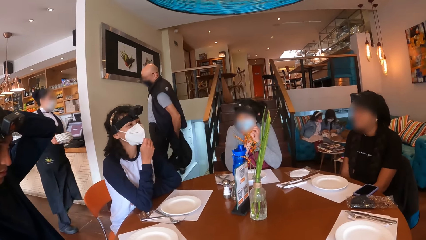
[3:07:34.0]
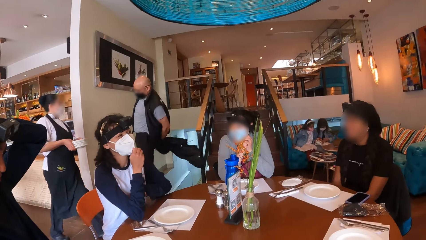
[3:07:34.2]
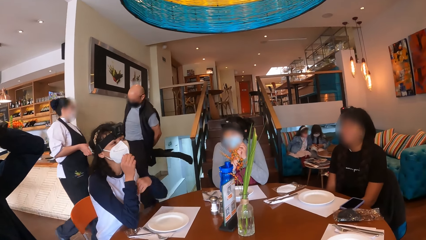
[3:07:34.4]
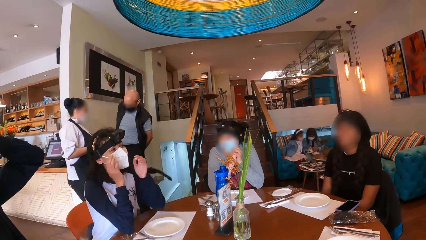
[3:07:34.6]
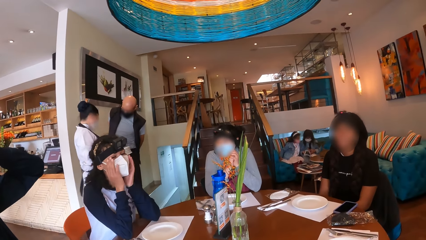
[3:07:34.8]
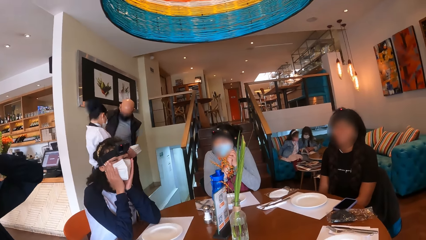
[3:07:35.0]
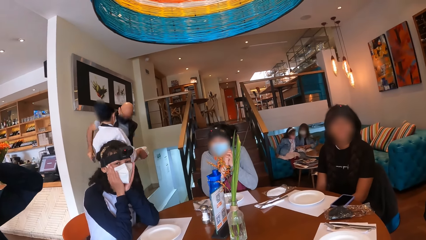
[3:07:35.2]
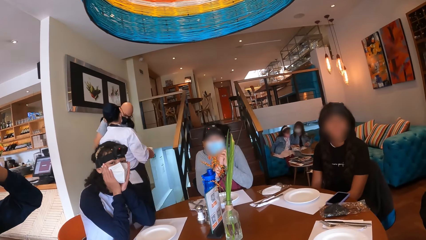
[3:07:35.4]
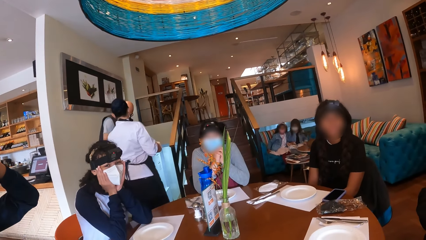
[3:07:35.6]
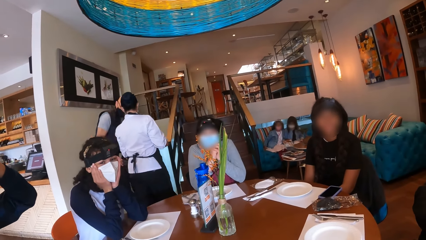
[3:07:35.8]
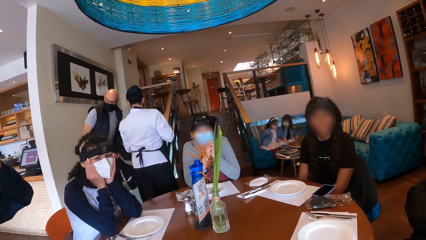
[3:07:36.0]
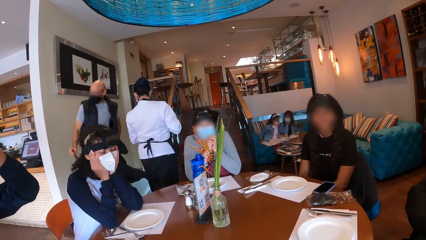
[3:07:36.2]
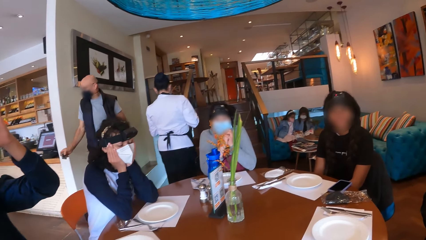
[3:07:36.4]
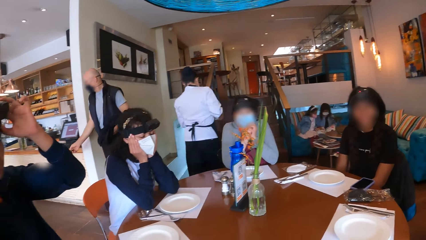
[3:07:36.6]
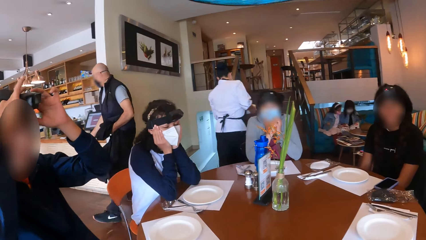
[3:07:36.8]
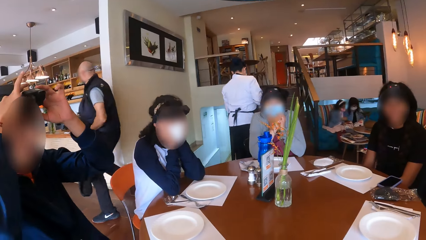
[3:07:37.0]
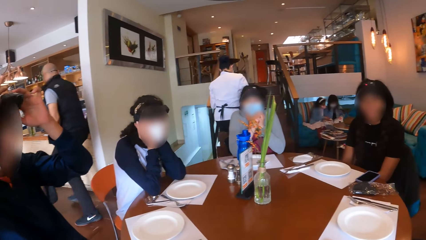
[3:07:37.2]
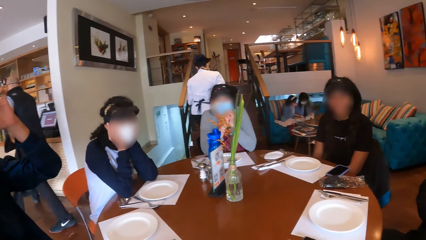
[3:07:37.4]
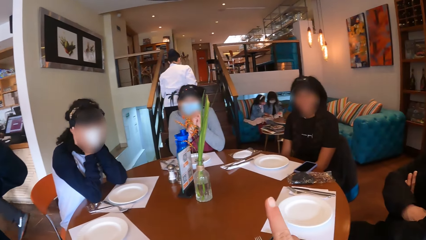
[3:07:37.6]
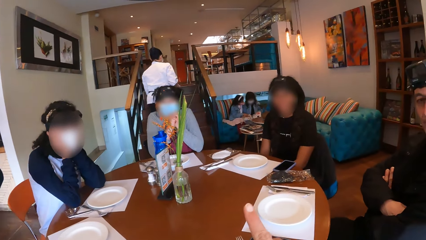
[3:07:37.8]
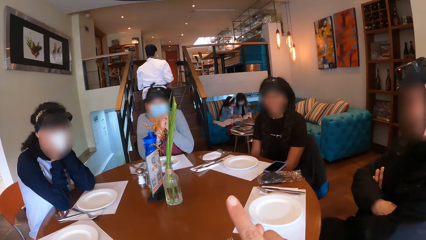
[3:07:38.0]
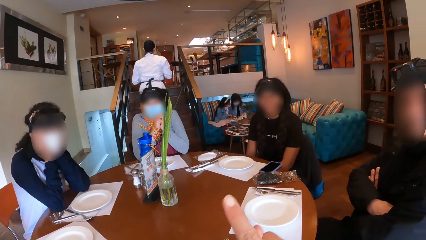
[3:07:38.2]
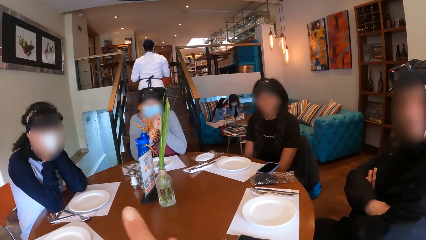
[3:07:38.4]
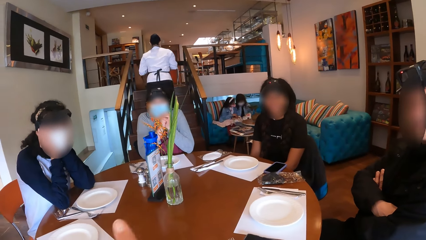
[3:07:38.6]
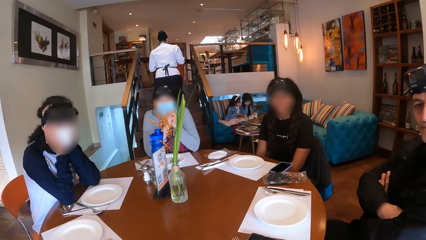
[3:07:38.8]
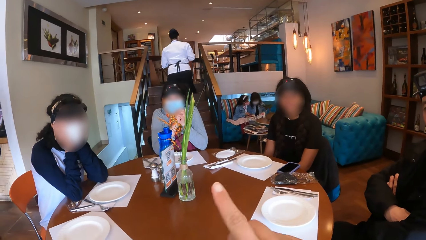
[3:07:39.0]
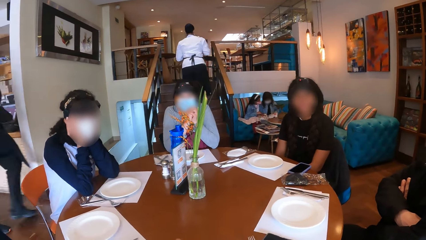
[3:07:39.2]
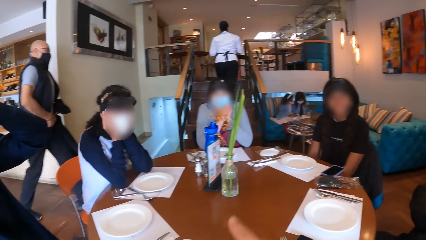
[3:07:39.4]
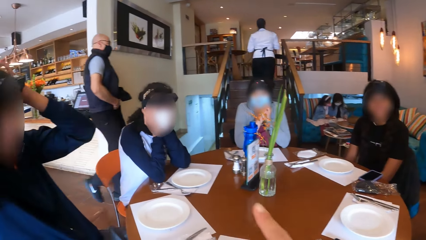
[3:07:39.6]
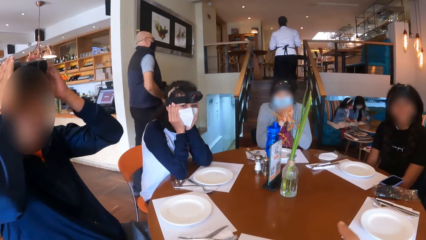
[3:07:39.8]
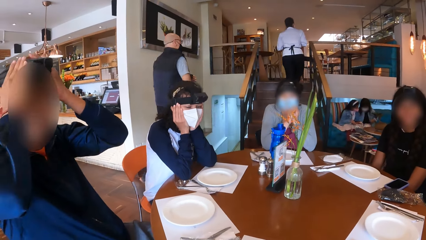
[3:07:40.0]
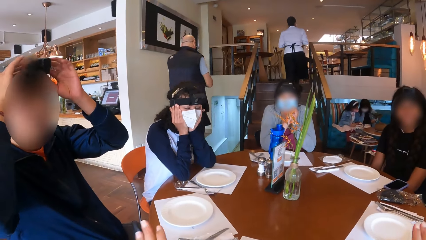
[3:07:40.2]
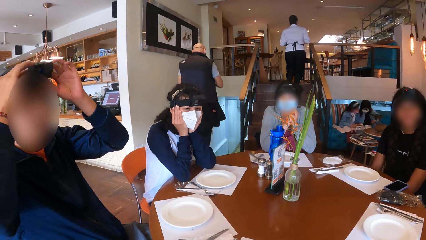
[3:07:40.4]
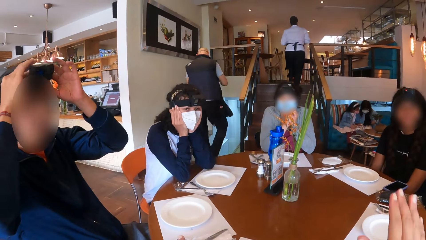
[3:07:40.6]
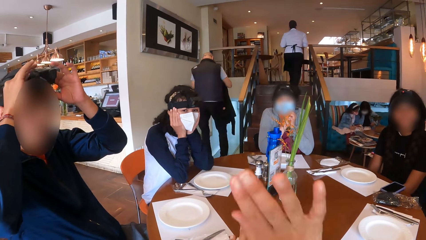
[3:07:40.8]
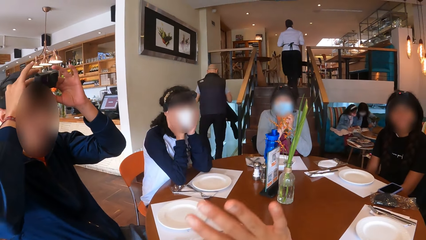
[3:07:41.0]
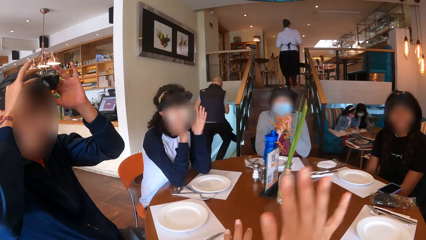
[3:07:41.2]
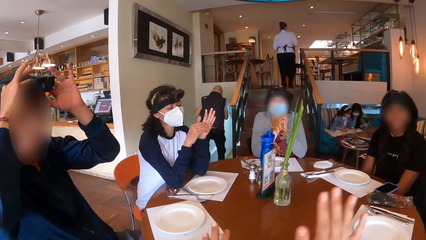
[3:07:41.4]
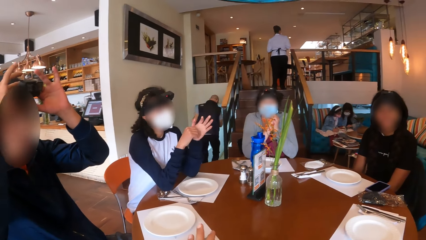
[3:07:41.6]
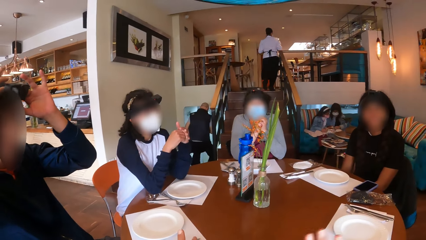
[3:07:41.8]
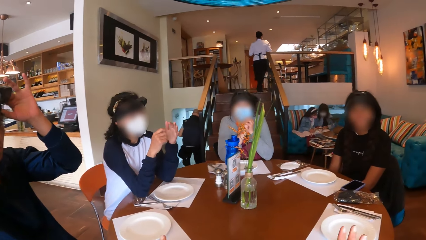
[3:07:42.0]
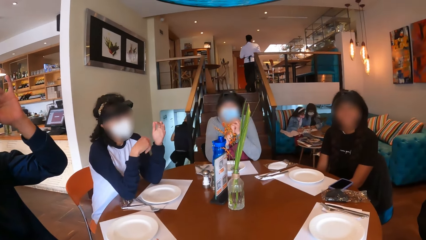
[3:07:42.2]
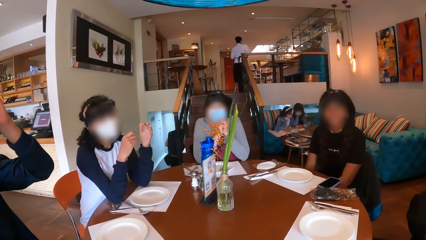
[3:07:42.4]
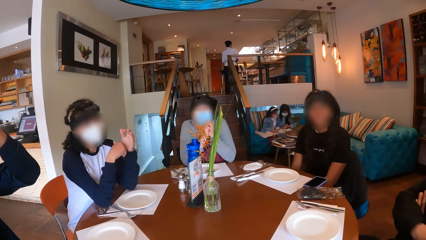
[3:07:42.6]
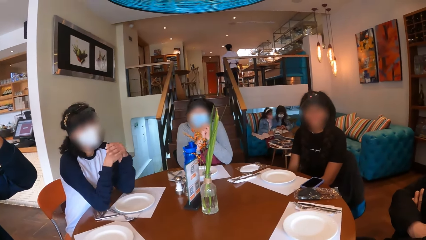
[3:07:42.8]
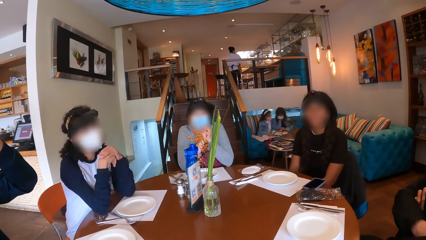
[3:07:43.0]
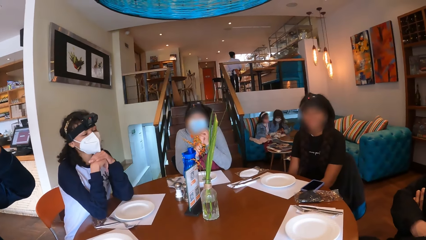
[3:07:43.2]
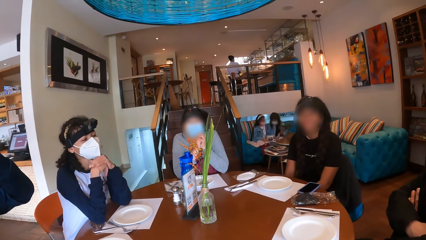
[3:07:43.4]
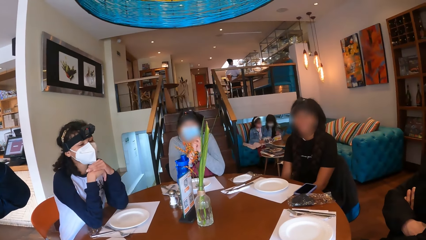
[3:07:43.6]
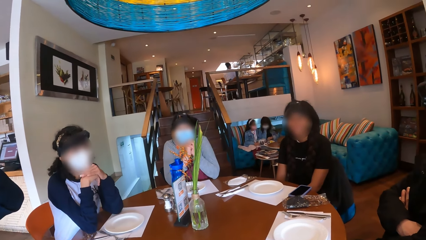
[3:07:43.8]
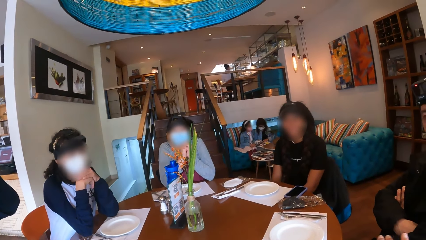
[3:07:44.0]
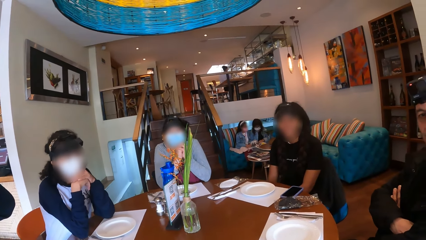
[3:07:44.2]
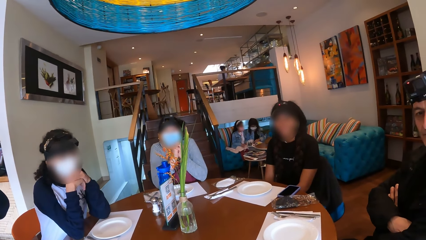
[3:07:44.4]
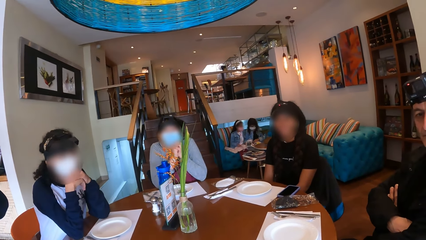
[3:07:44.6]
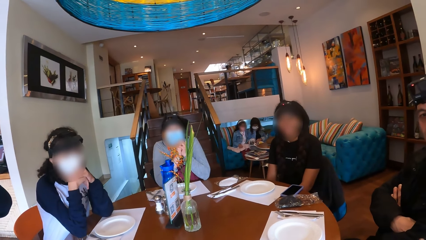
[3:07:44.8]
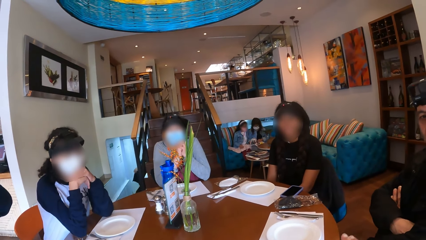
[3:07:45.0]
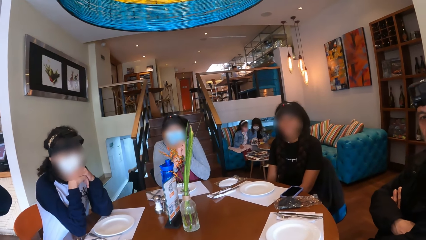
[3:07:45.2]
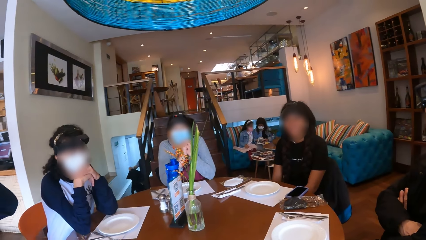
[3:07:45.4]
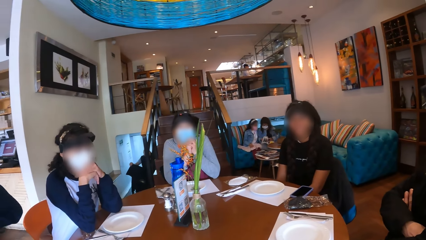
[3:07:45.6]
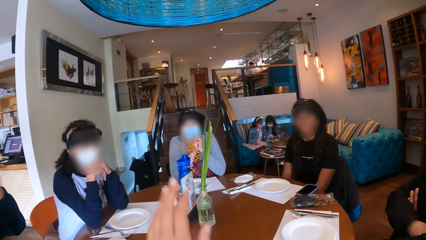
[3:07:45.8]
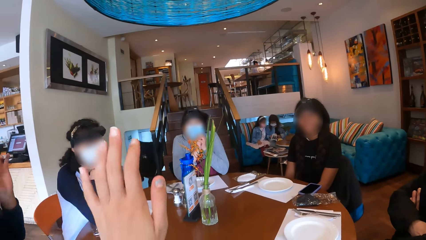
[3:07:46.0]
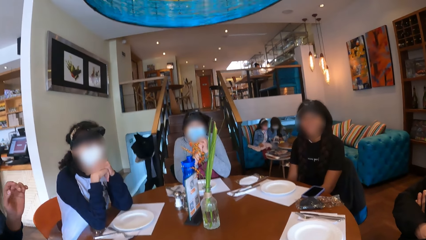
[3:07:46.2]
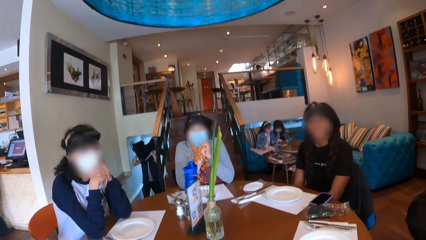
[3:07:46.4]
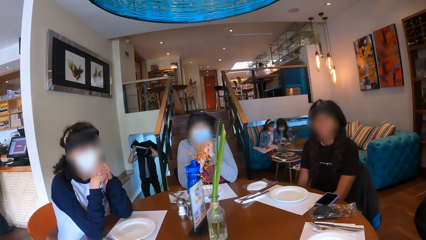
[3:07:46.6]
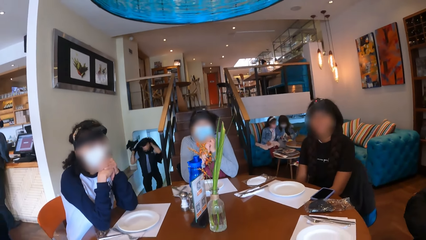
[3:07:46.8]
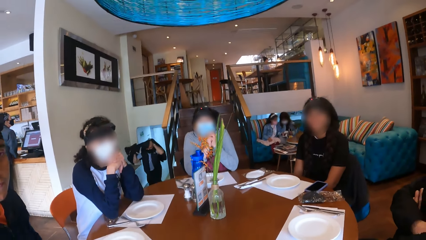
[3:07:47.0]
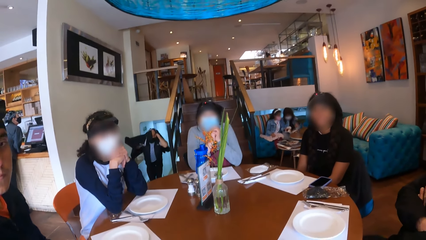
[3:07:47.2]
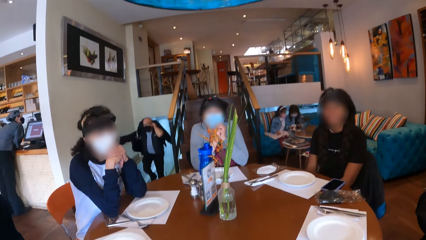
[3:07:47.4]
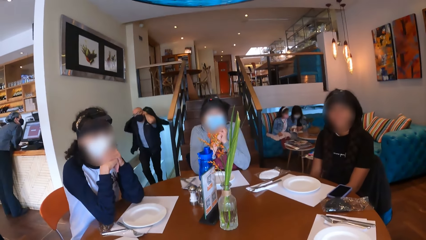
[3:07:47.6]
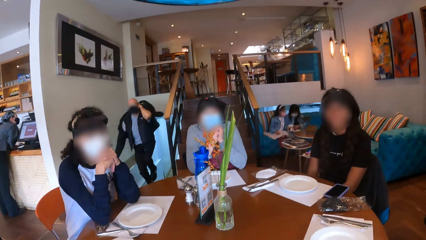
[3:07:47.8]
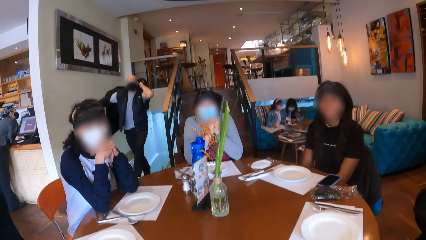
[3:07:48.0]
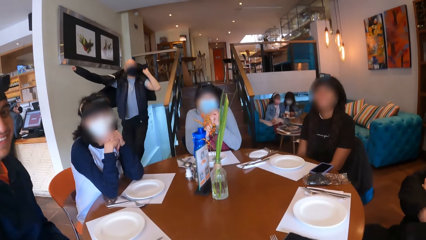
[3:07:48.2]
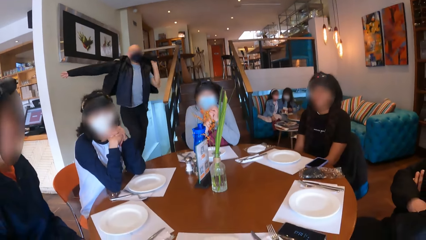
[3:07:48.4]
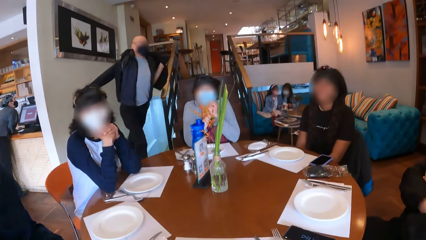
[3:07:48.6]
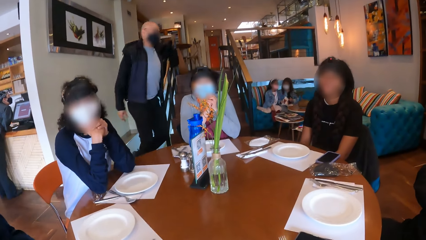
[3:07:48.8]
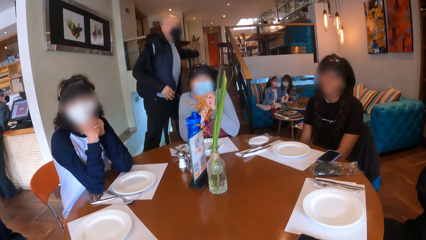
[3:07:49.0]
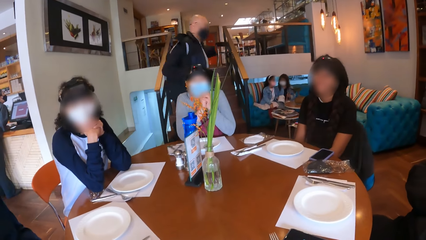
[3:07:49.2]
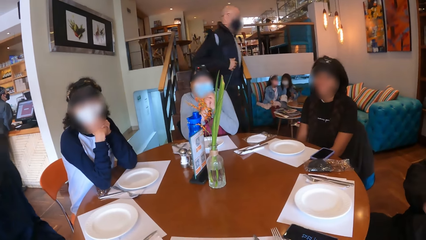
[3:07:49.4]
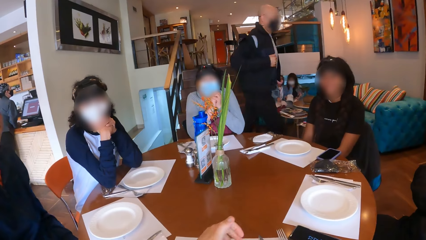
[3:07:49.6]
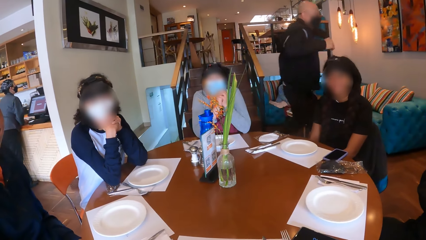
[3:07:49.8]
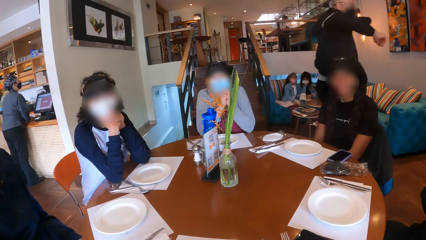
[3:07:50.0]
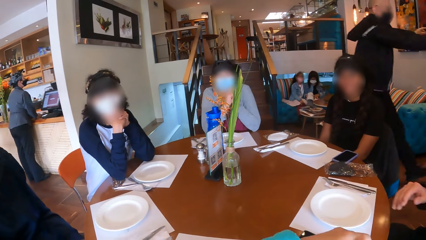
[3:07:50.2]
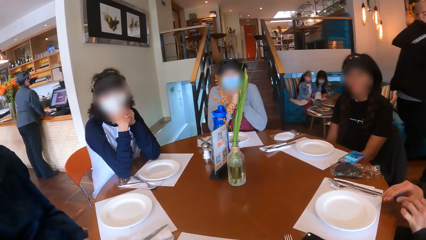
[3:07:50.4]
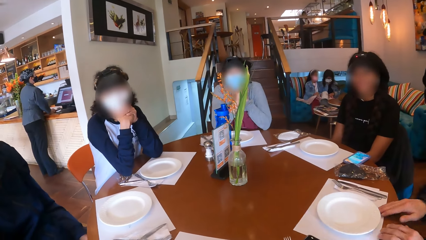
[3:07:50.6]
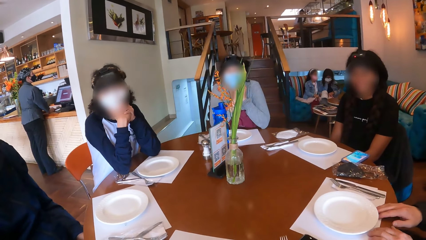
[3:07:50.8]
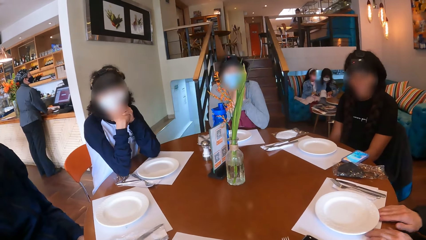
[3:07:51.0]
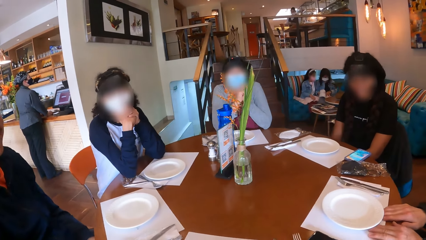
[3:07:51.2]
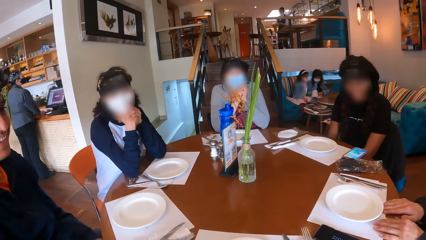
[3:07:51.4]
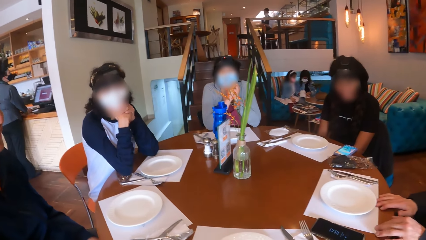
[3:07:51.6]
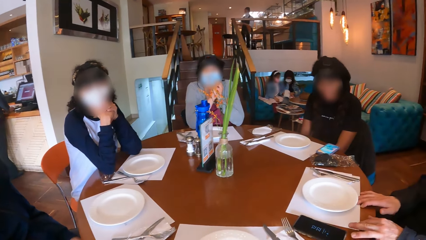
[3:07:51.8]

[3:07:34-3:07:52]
A person makes the mask. The camera wearer interacts with the group of people. The person touches the table mat with both hands.
